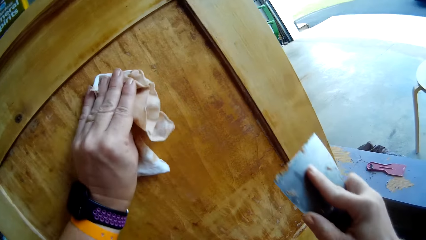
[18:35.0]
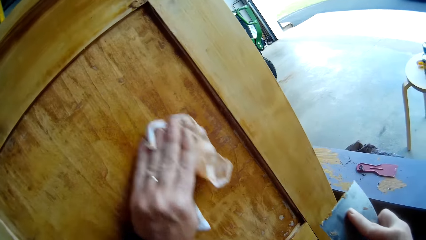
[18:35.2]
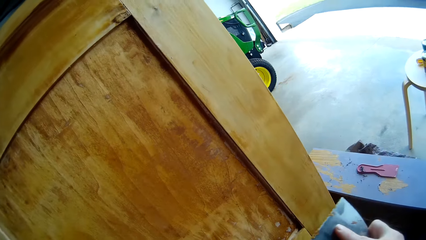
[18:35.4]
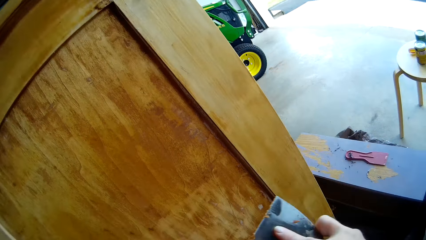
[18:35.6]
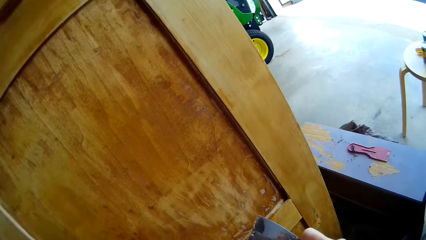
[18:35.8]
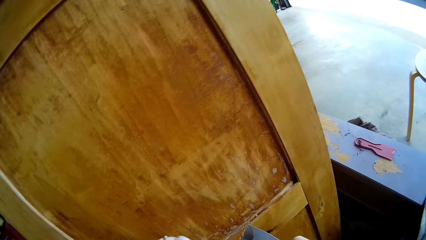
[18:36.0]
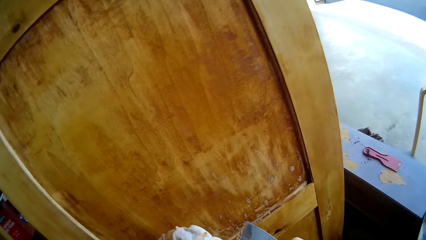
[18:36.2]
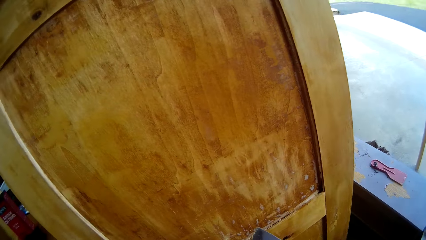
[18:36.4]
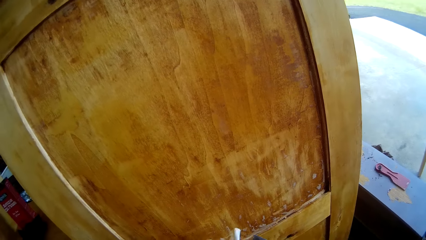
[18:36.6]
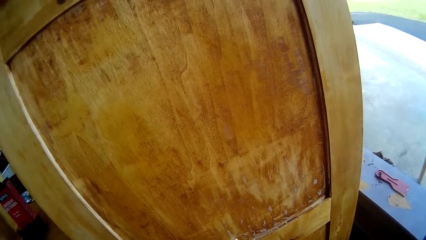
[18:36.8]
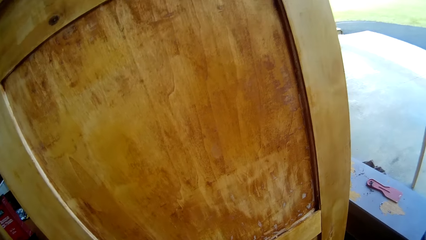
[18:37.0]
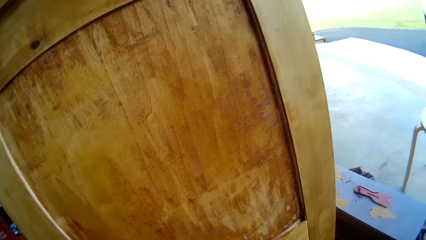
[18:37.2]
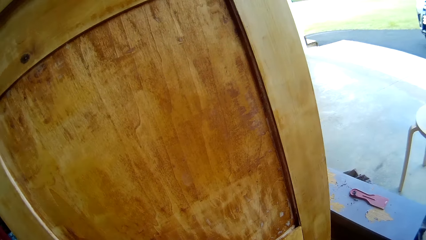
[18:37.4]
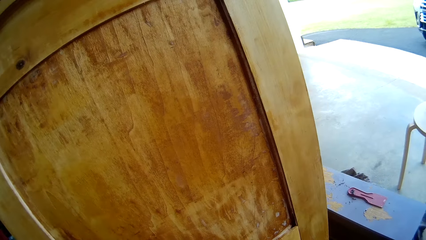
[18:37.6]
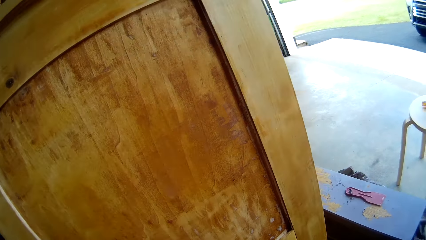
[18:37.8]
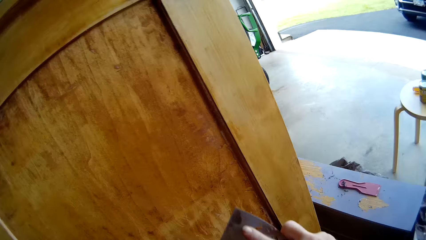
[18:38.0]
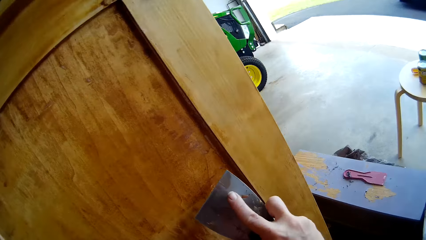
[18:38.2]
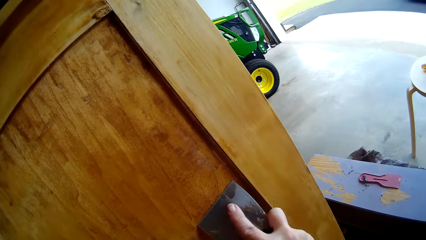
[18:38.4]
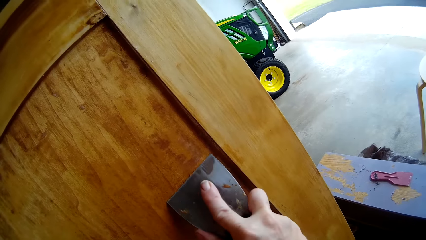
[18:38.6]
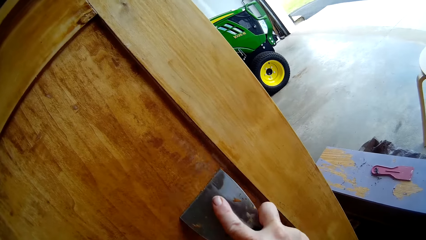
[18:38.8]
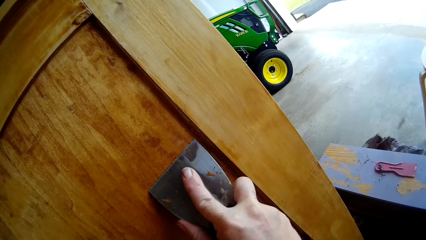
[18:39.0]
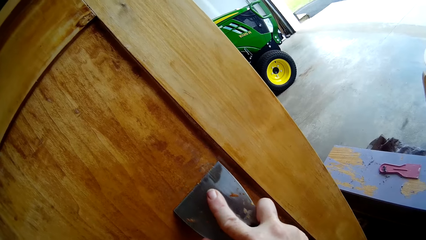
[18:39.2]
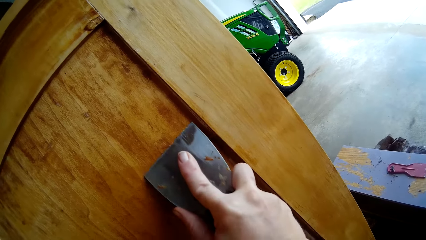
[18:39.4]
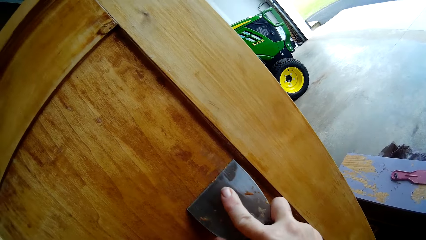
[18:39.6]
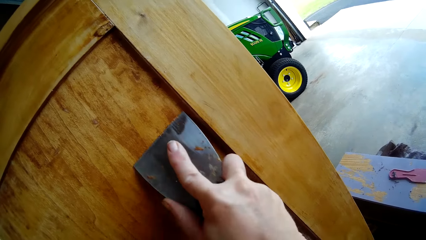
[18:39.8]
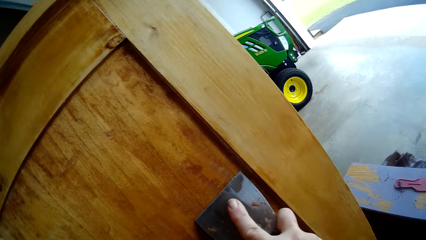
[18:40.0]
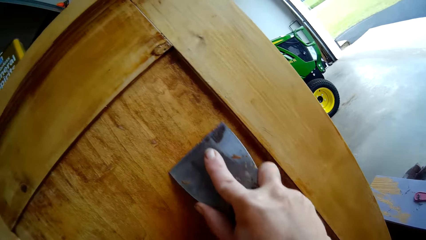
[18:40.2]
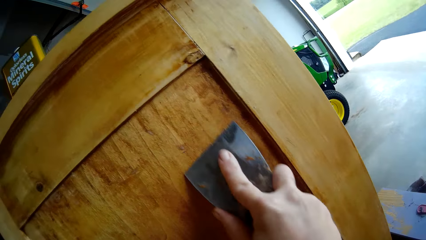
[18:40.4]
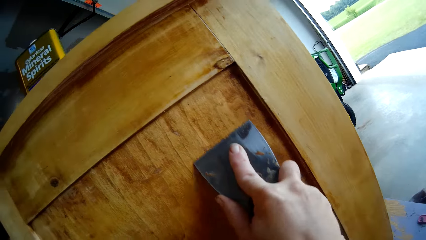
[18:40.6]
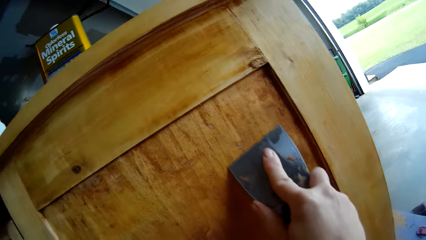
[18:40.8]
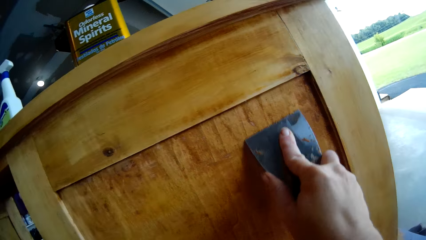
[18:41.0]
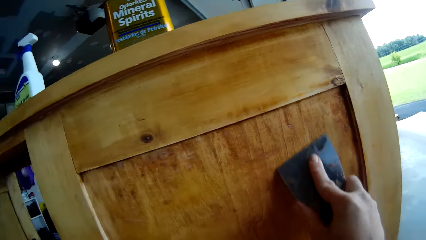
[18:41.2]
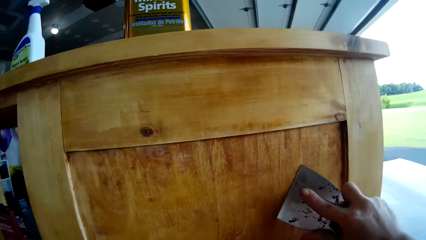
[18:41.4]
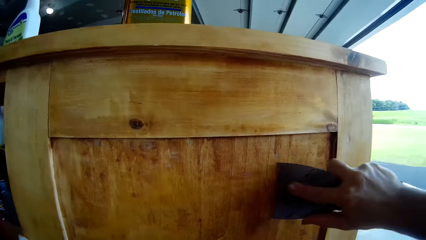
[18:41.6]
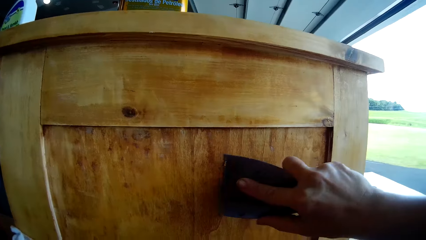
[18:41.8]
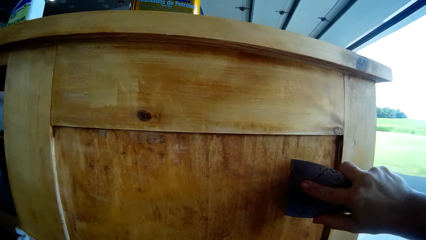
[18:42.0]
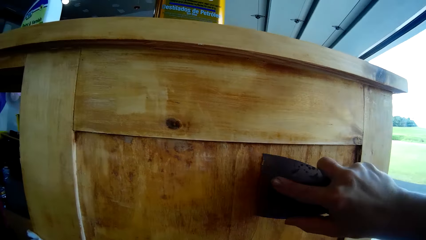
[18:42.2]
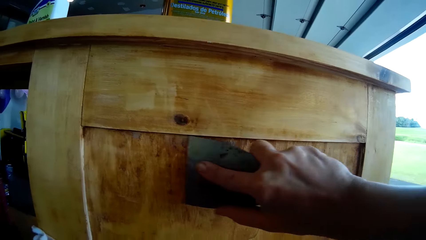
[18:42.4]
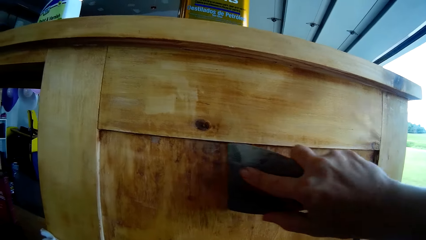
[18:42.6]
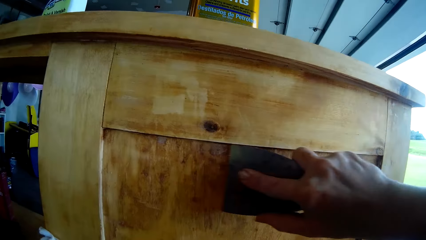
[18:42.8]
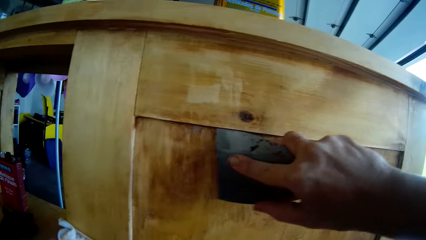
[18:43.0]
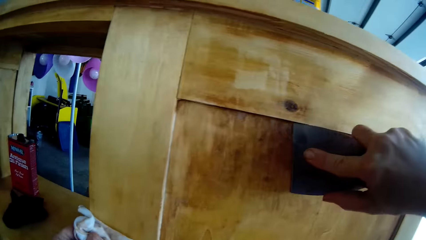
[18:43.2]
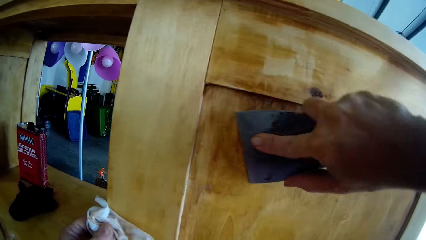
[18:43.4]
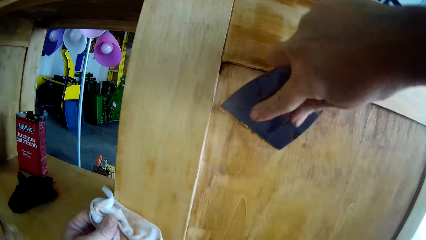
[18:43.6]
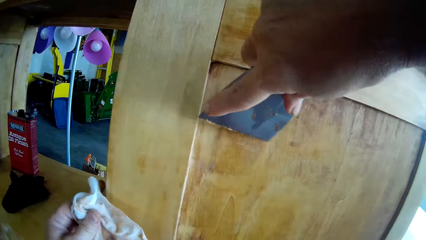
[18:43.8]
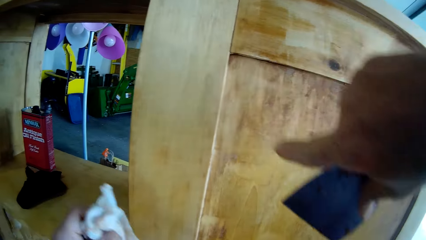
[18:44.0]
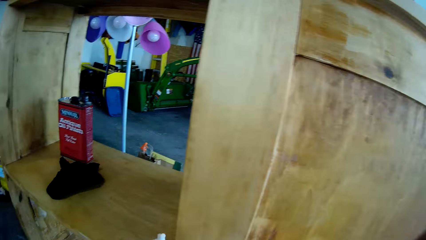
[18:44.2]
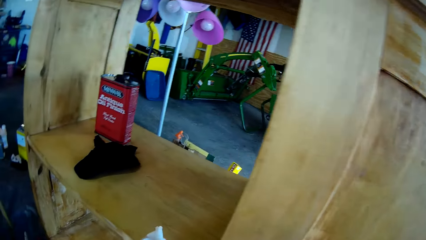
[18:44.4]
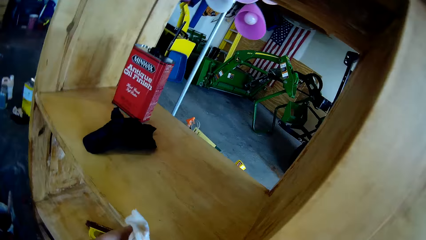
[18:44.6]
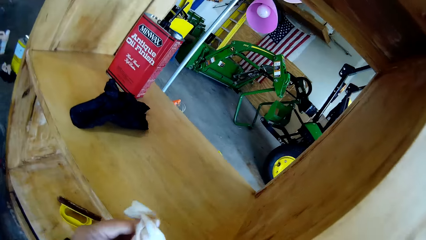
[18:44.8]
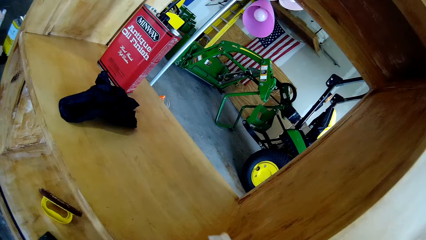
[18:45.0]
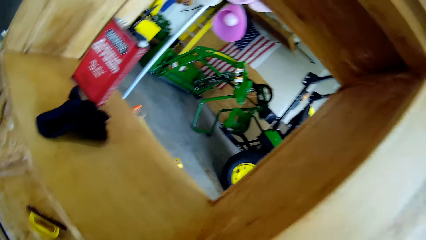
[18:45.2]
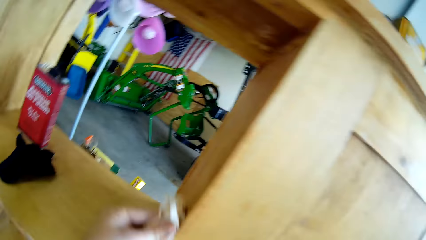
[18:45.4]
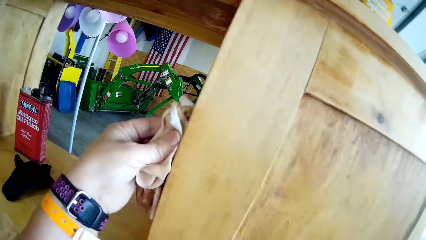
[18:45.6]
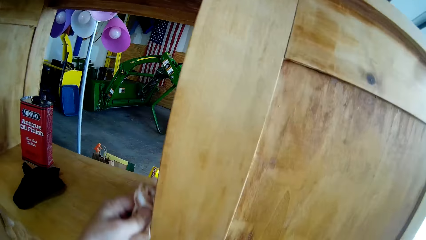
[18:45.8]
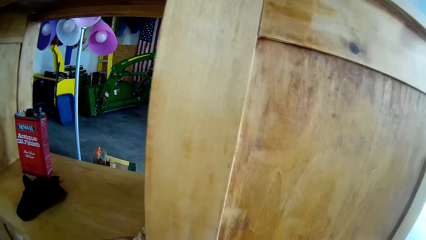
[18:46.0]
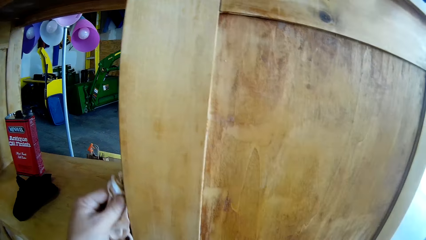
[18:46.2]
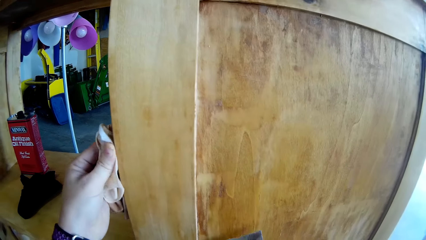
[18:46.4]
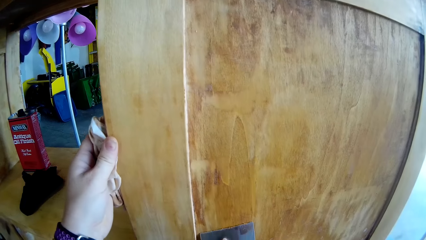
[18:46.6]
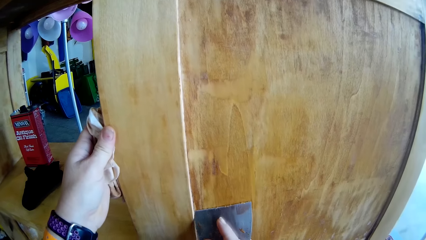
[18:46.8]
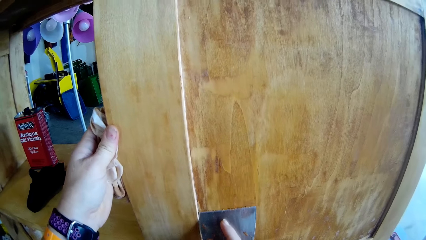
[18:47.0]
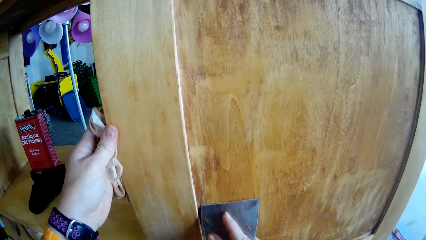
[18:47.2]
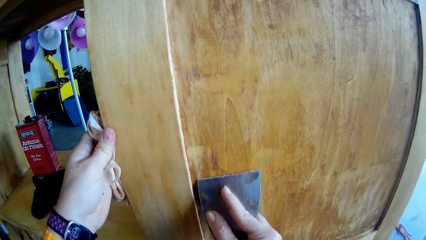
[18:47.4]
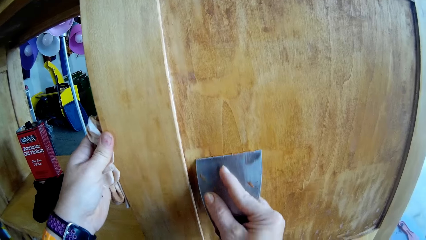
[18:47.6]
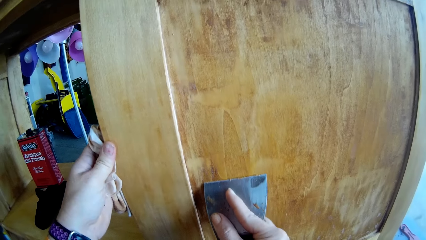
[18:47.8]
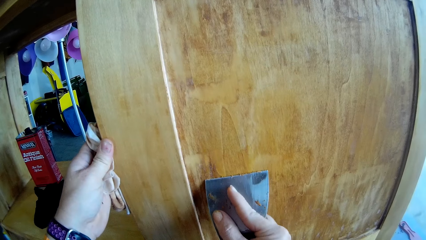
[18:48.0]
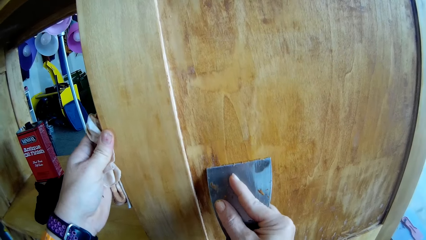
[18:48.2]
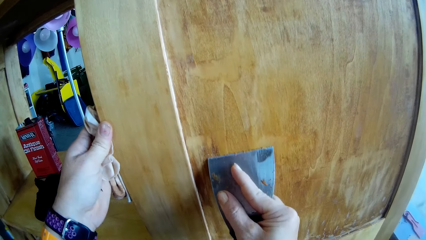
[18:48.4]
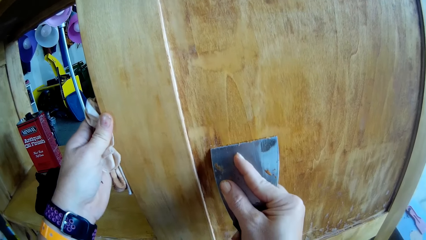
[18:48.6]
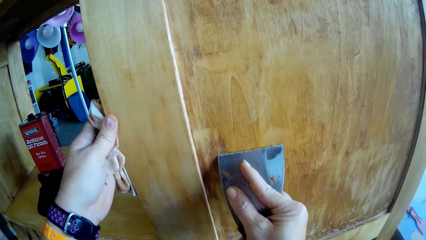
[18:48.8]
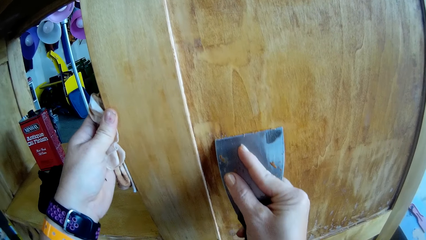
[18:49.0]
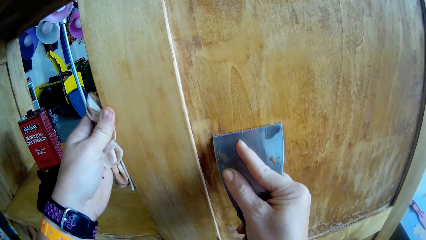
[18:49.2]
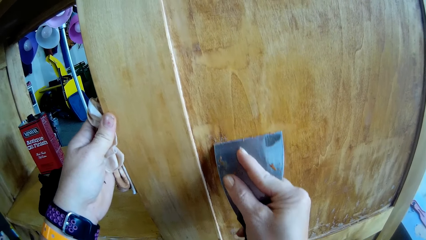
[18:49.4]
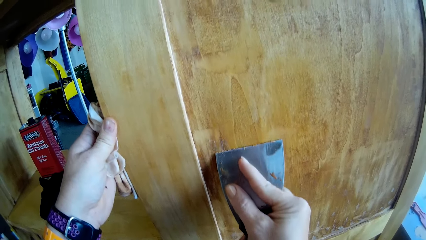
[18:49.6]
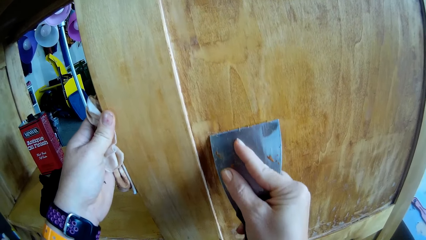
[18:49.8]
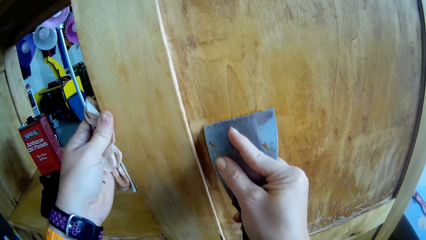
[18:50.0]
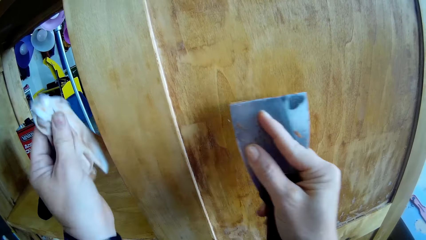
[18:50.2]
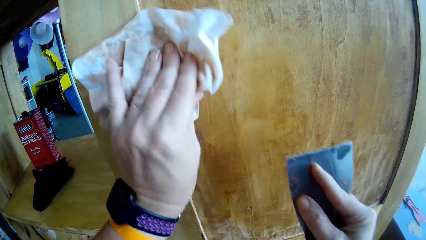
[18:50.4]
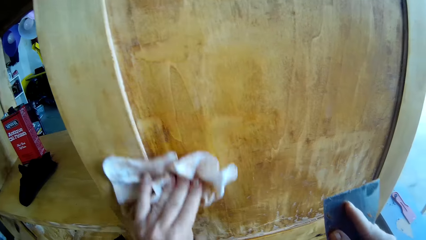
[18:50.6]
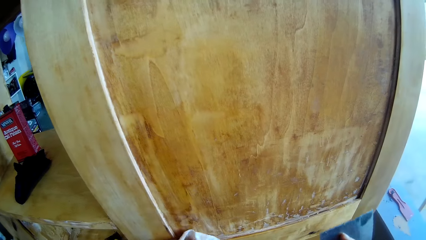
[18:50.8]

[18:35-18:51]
The camera wearer wipes the cupboard with the cloth. They scrape the cupboard with a scraper. They wipe the scraper with the cloth. They scrape the cupboard with the scraper. They remove the scraper from the cupboard and lower their hands. They wipe the cupboard with the cloth. They scrape the cupboard with the scraper. They wipe the cupboard with the cloth.
